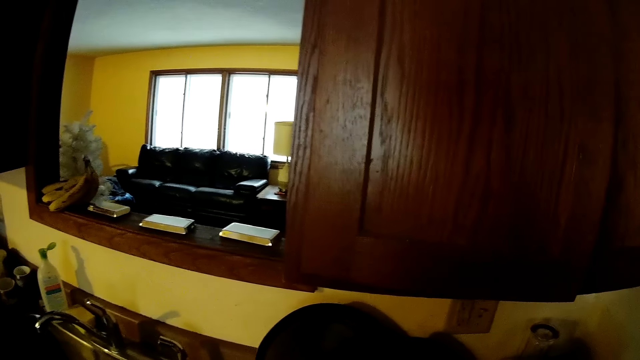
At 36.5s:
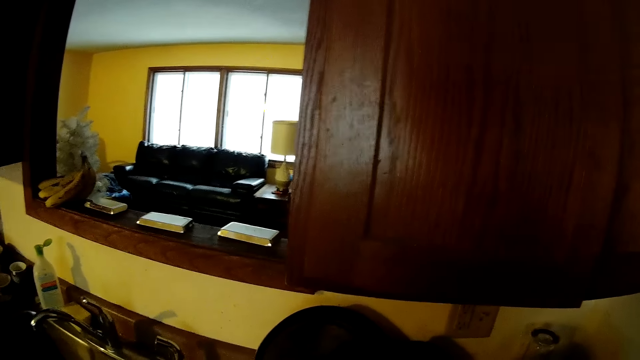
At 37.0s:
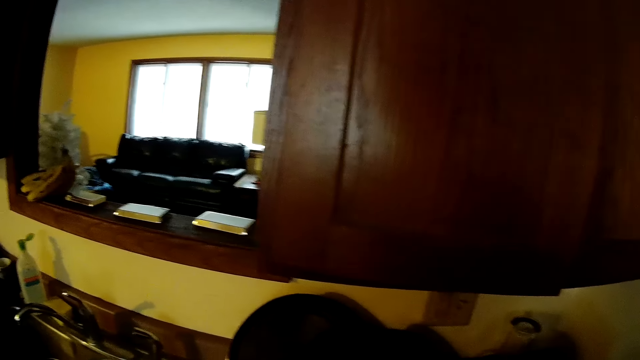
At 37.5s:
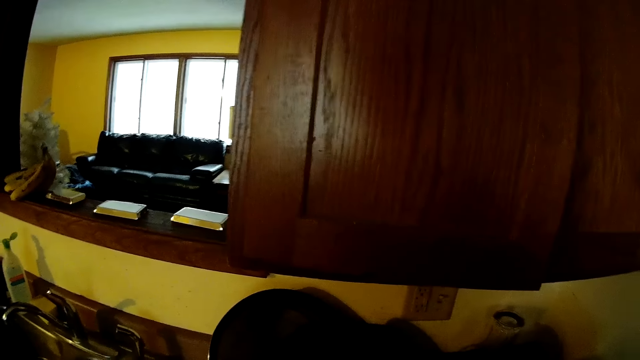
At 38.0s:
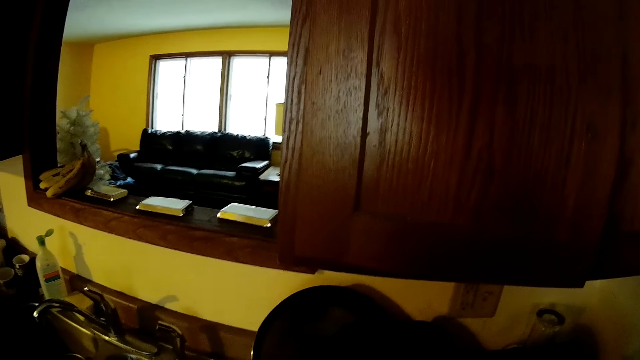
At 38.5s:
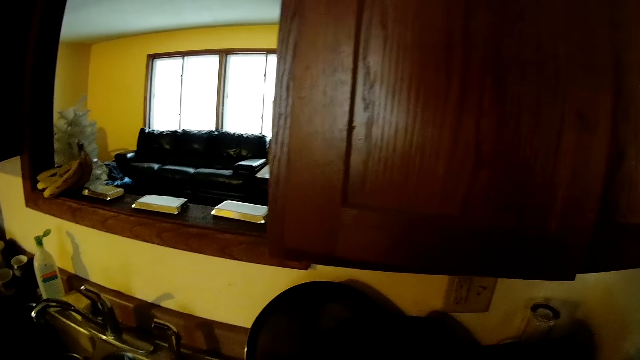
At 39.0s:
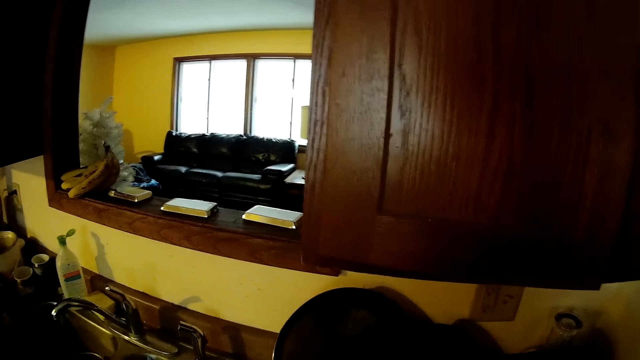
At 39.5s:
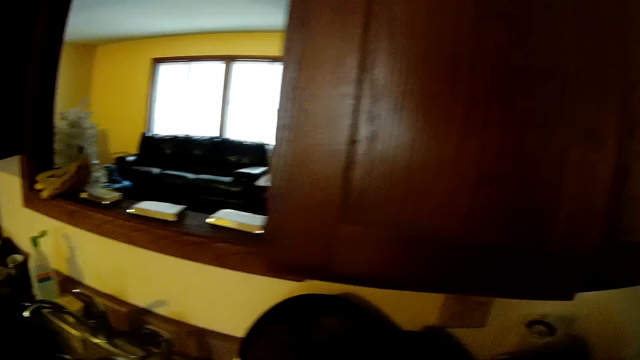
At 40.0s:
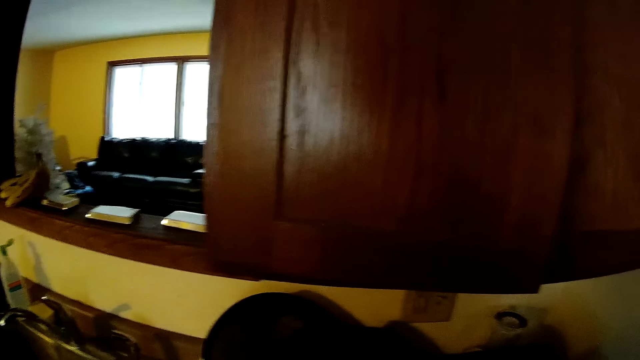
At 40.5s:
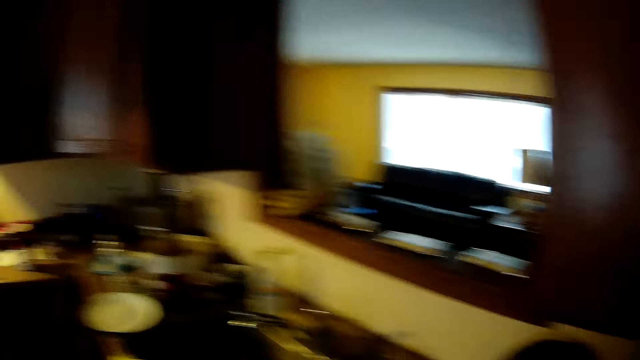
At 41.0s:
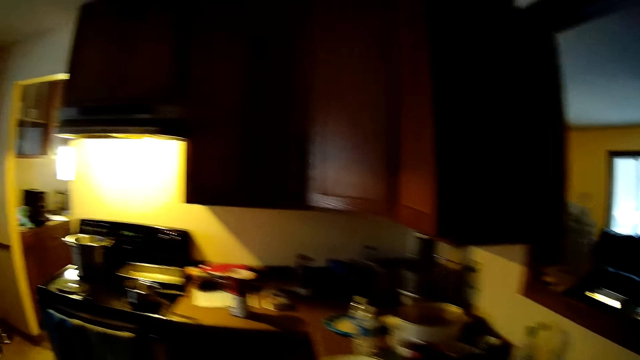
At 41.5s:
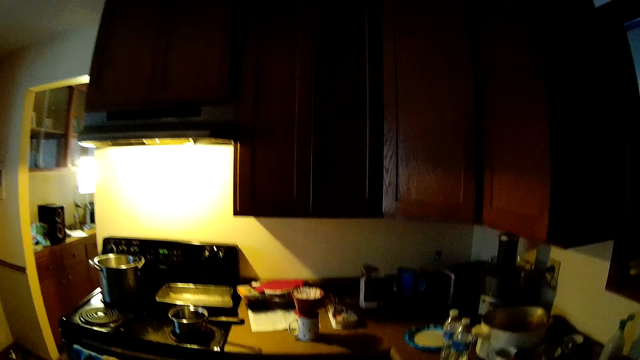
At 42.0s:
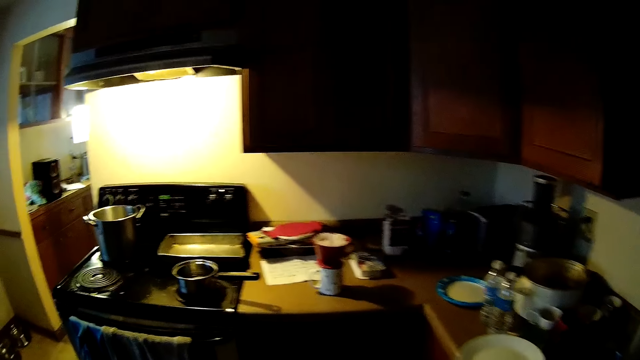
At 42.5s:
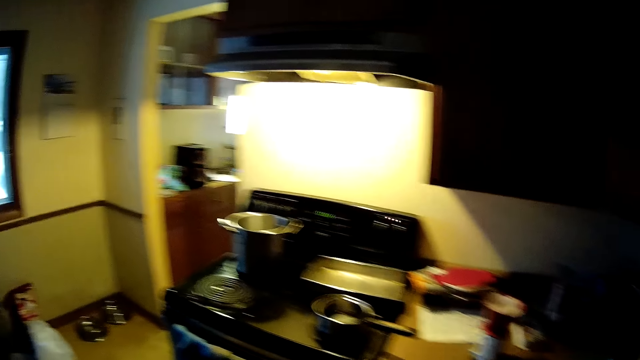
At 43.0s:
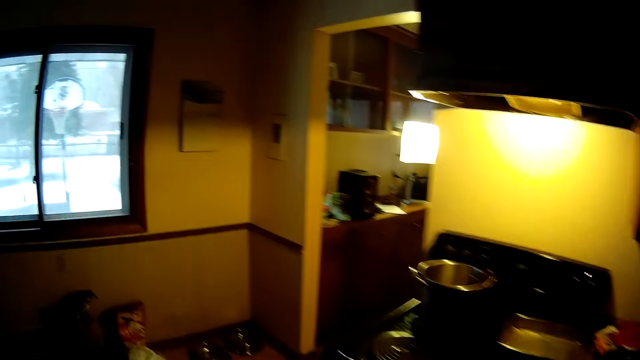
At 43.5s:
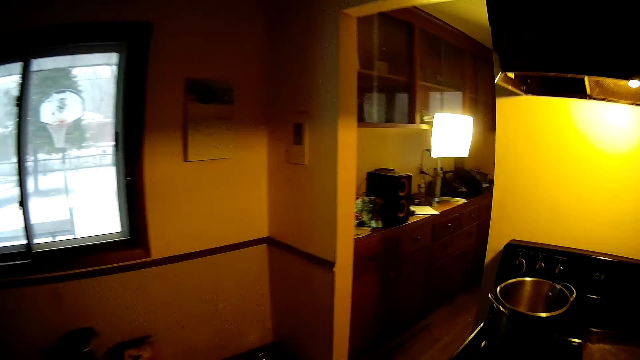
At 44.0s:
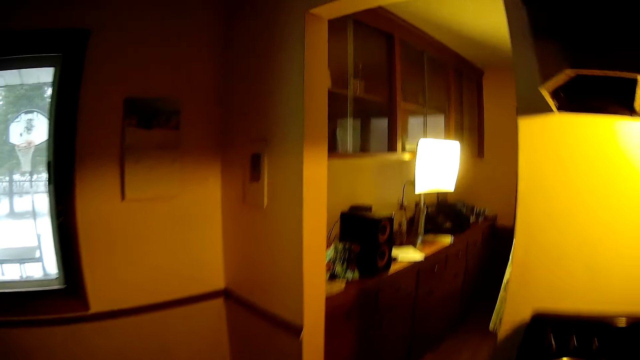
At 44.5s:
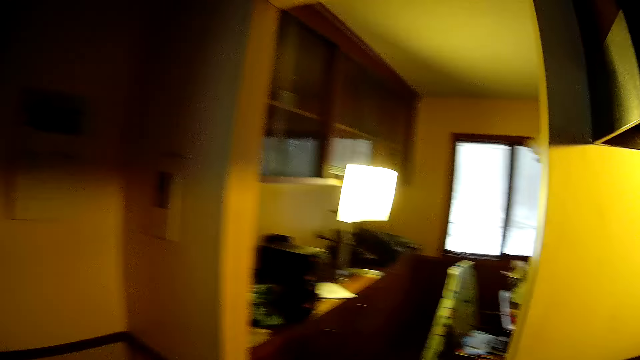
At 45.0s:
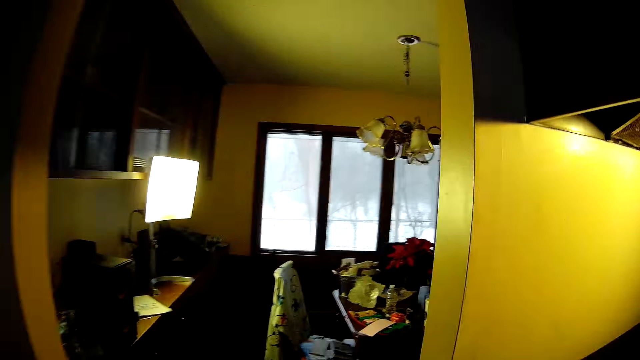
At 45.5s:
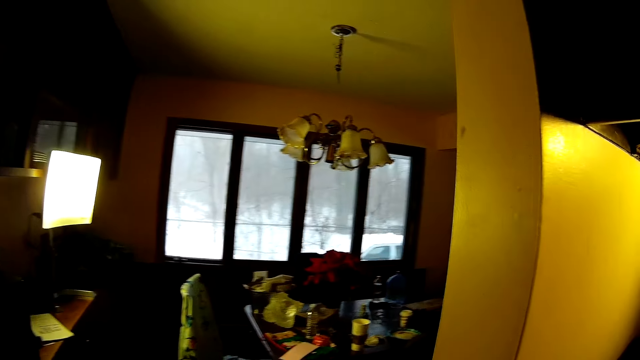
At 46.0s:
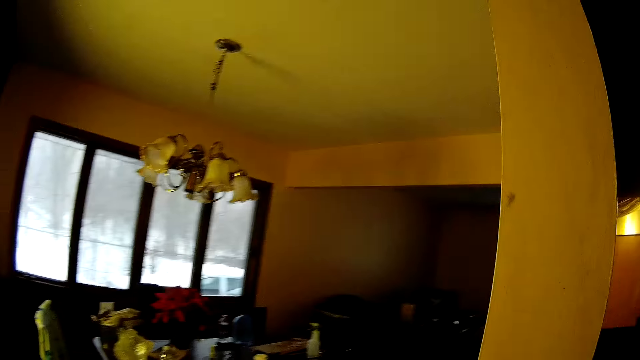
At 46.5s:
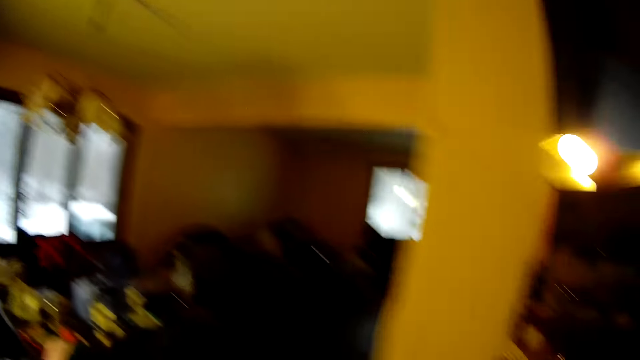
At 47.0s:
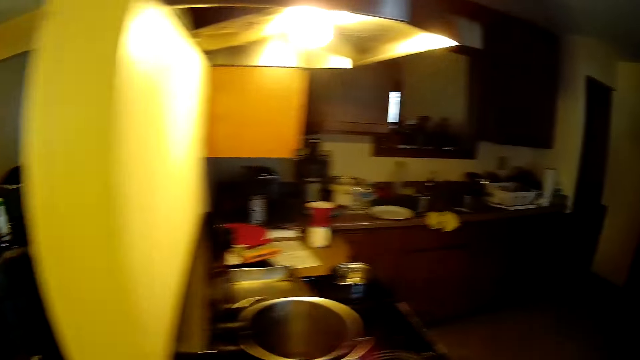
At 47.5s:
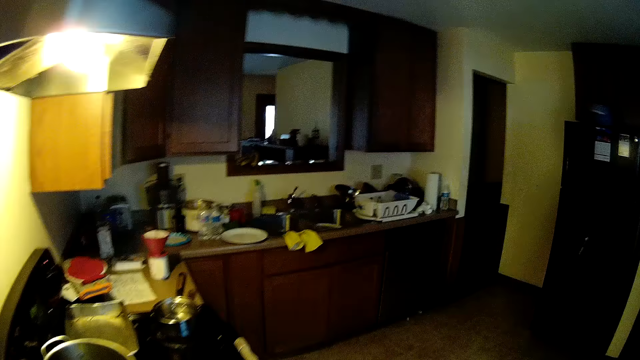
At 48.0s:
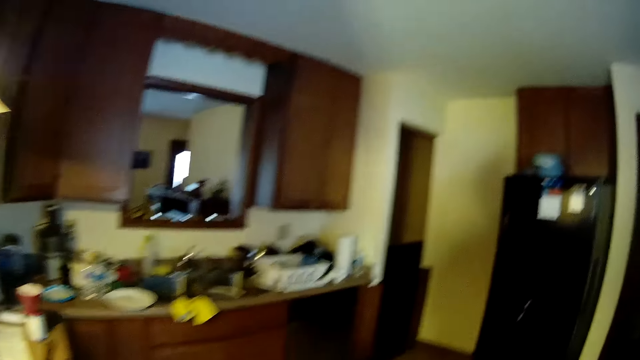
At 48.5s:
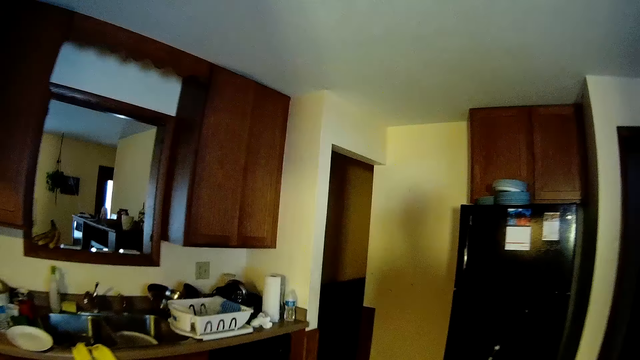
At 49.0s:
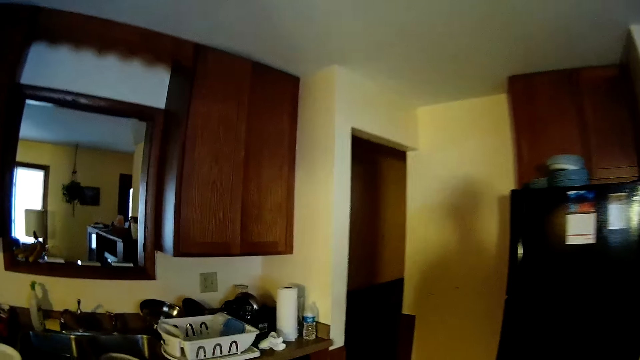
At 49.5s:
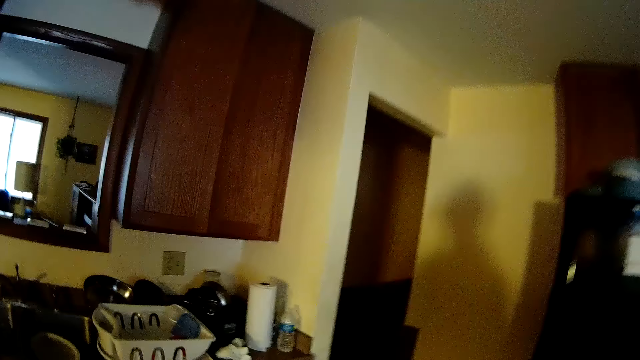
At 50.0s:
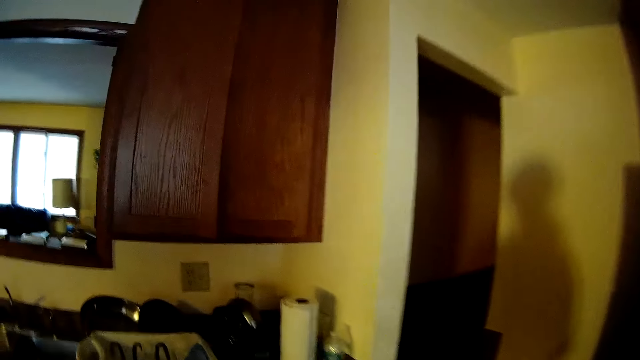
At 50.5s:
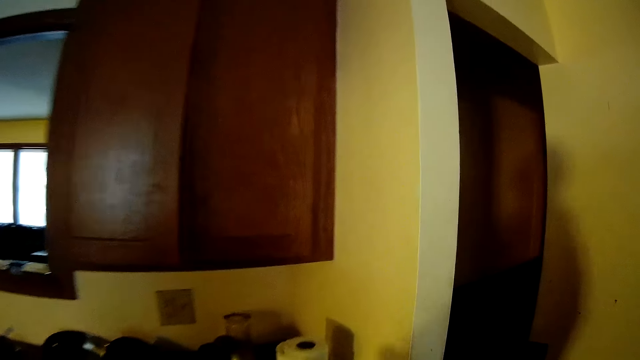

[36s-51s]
The camera wearer stands near a kitchen cabinet. They look around. They walk in the kitchen. They return to the kitchen.

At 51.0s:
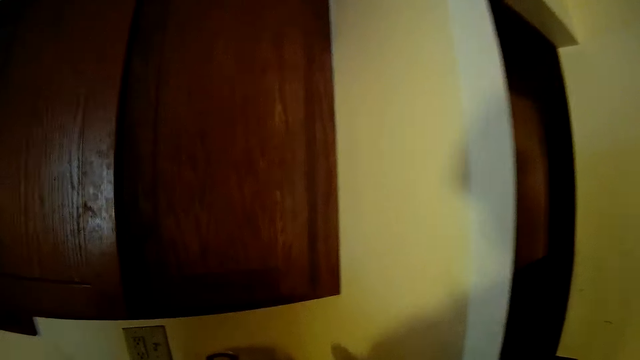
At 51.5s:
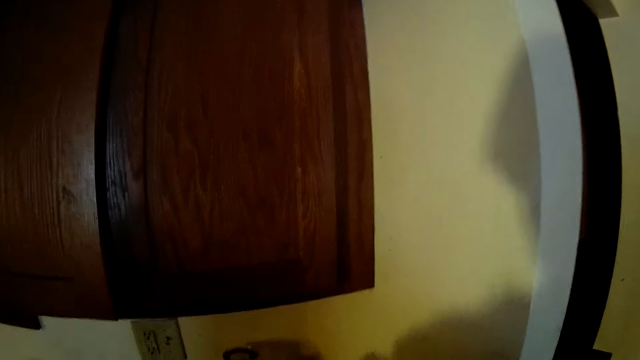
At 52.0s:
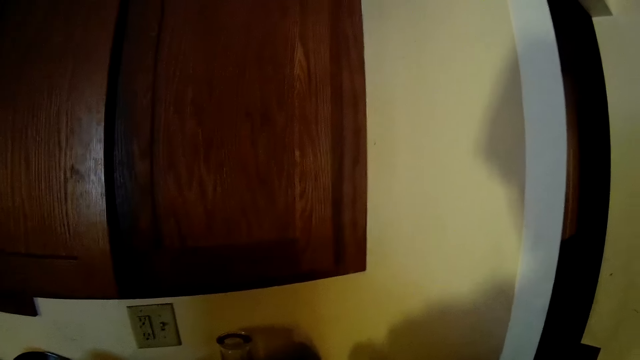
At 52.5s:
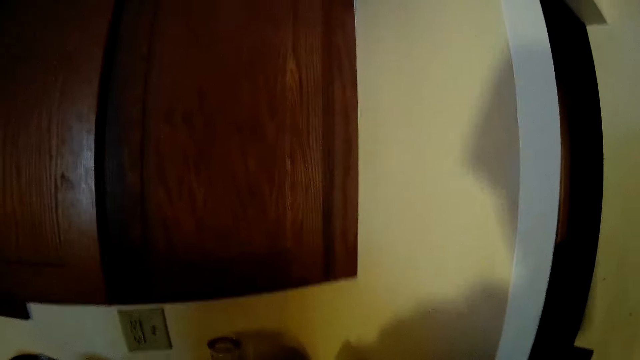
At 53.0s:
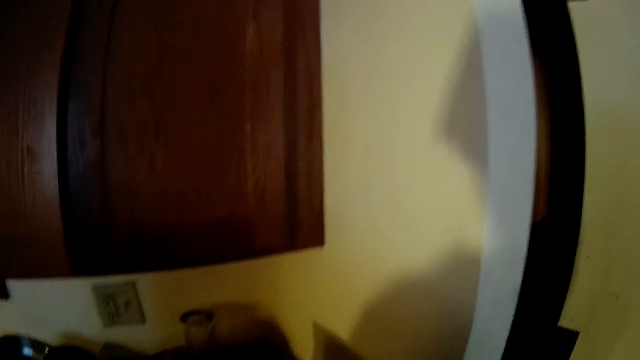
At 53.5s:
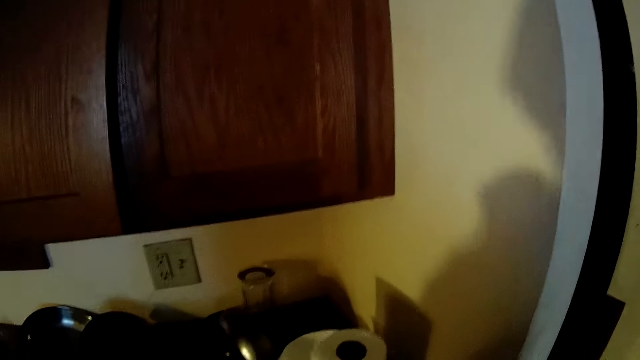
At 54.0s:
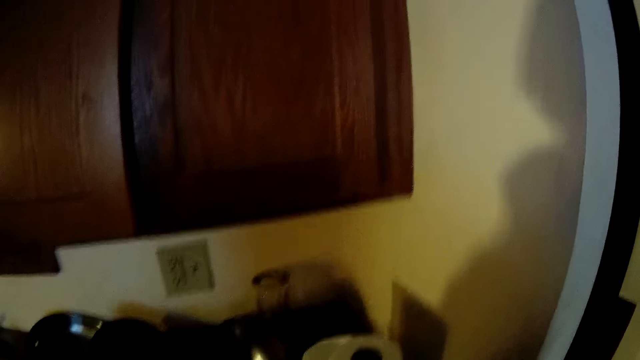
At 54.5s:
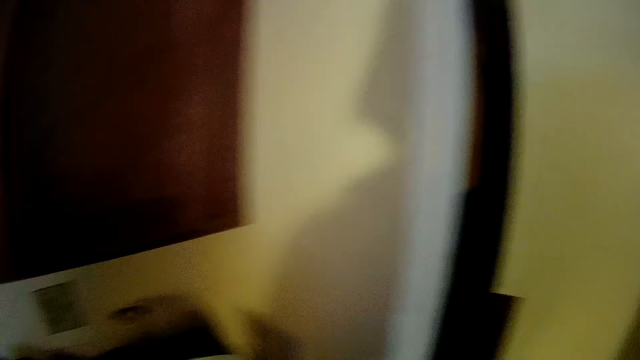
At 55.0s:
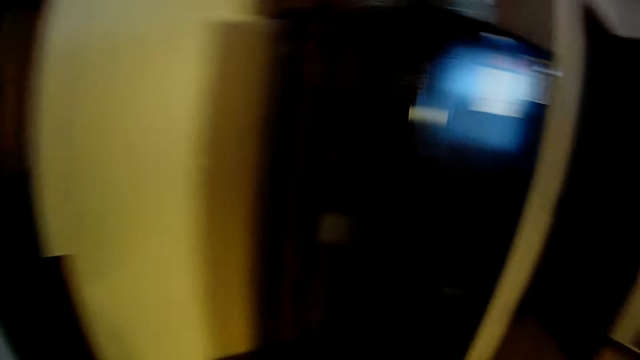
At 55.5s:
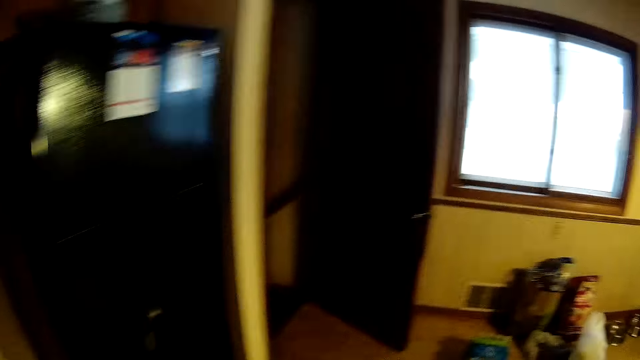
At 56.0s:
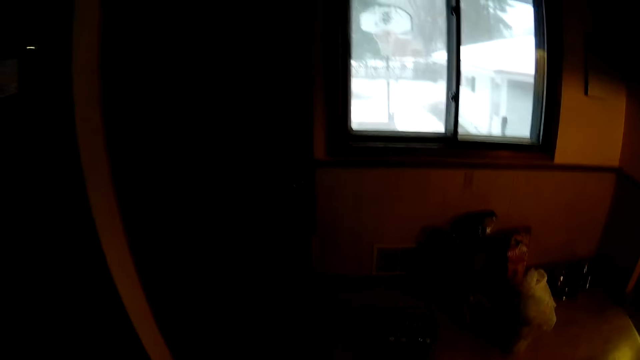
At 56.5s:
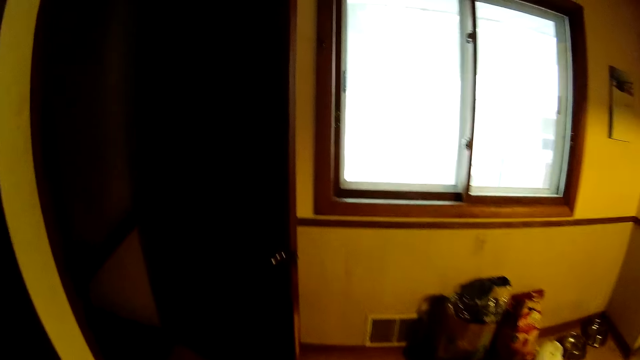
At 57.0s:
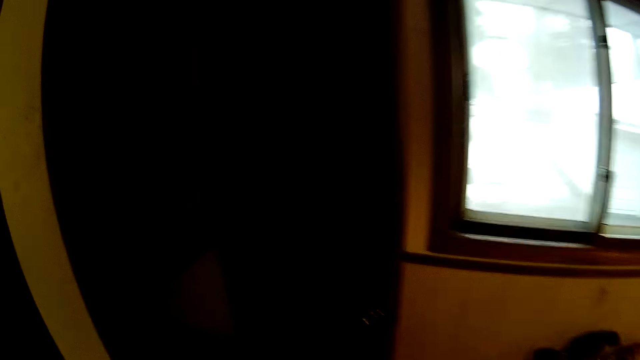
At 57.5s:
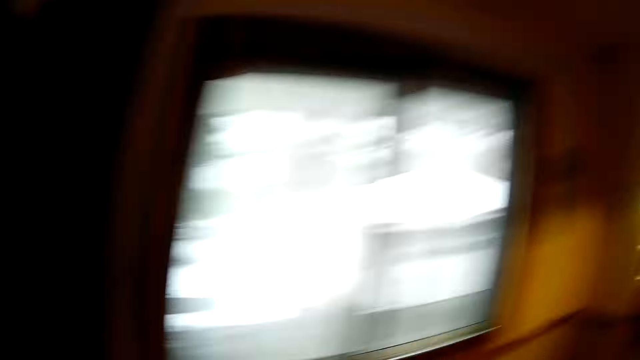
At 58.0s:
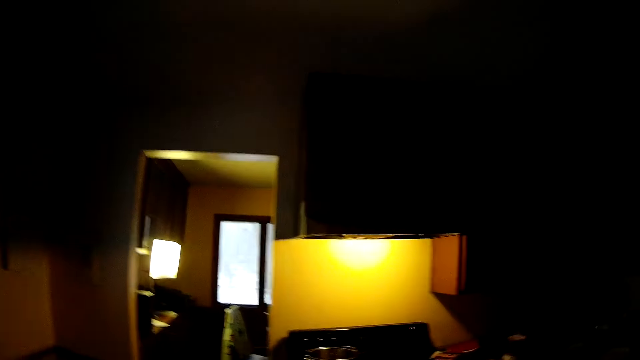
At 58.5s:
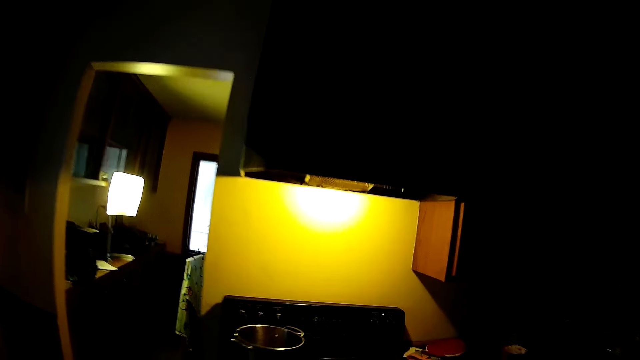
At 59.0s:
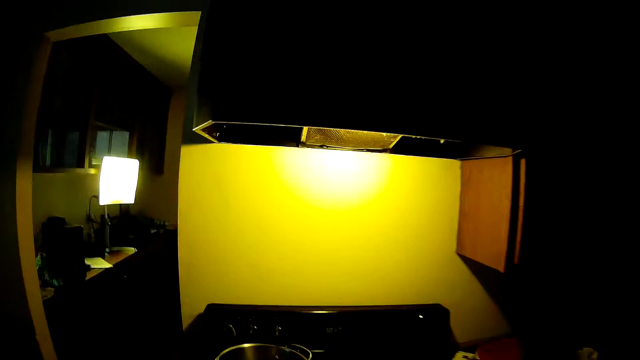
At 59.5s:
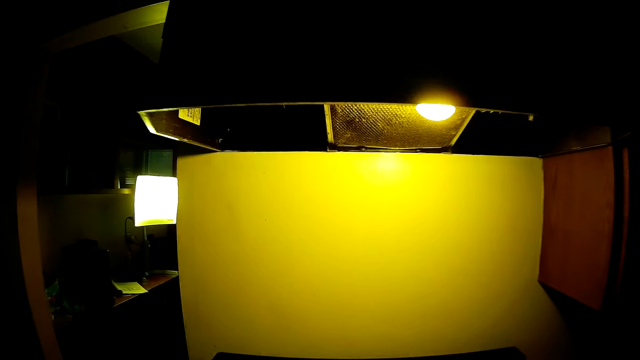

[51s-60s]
The camera wearer stands in the kitchen. They walk in a room.
